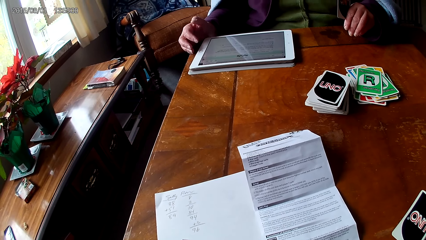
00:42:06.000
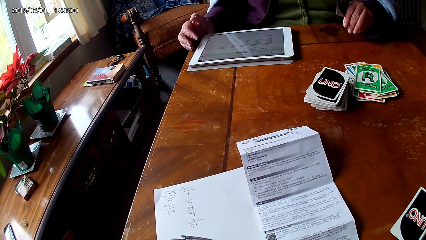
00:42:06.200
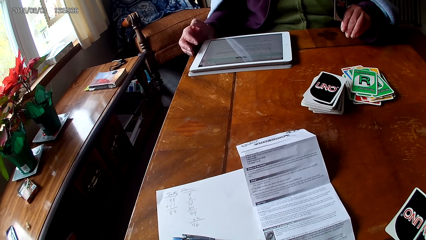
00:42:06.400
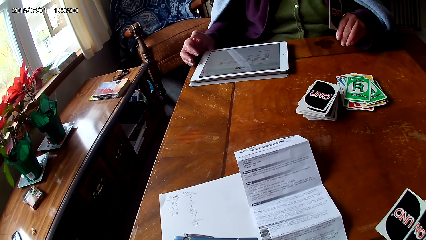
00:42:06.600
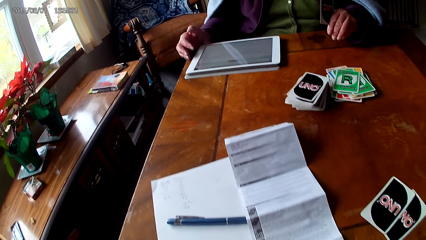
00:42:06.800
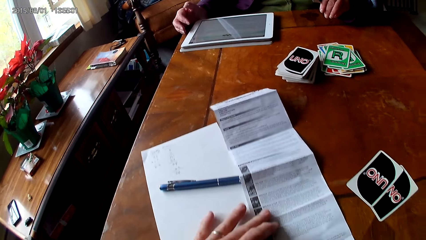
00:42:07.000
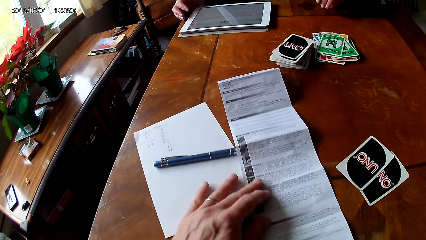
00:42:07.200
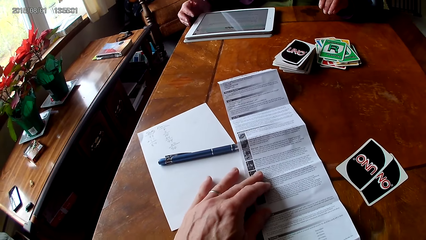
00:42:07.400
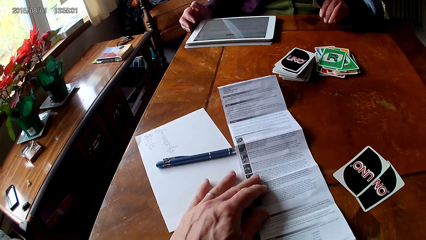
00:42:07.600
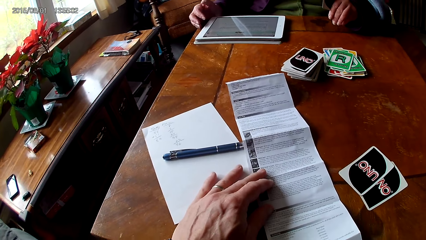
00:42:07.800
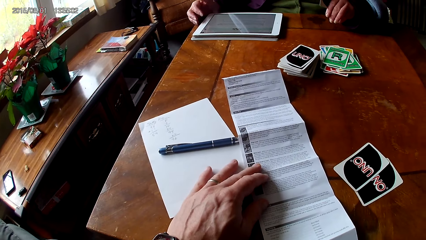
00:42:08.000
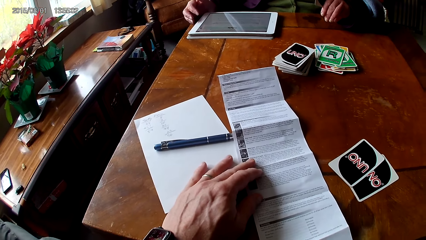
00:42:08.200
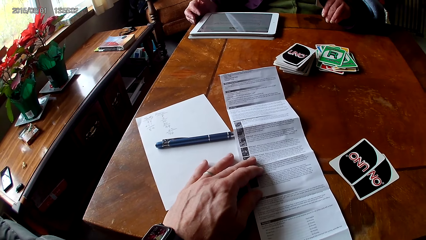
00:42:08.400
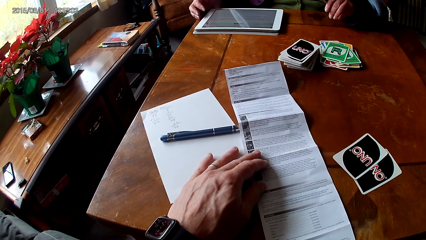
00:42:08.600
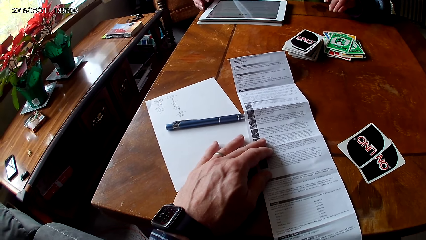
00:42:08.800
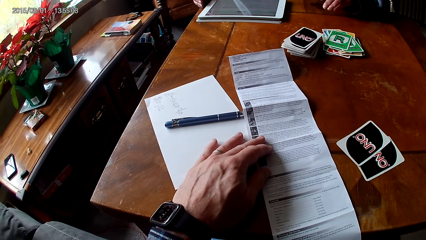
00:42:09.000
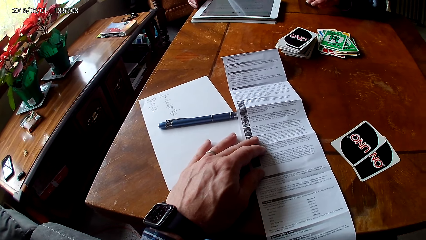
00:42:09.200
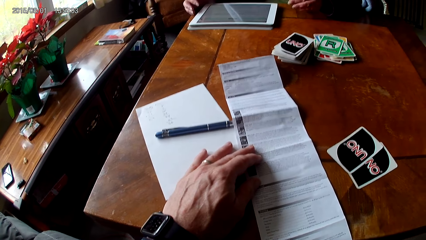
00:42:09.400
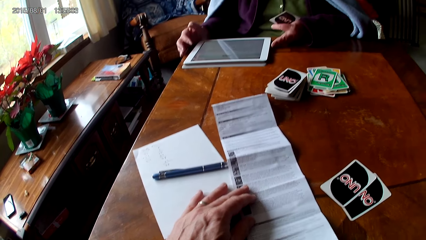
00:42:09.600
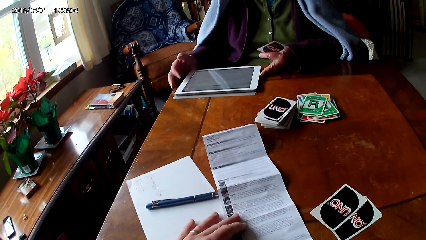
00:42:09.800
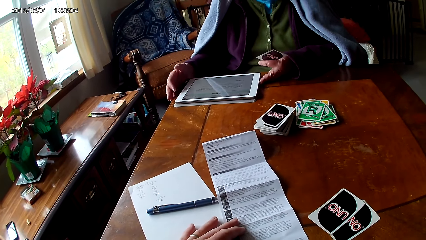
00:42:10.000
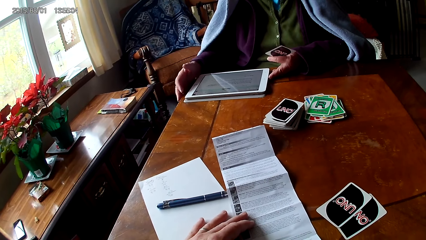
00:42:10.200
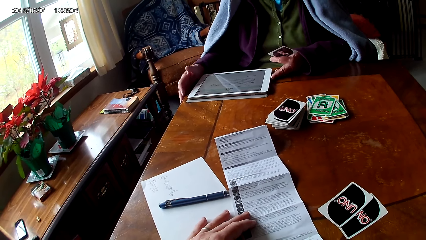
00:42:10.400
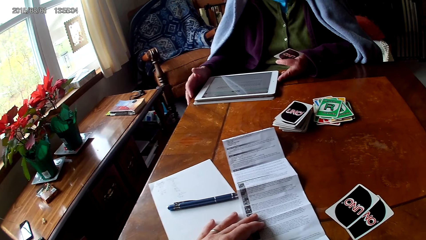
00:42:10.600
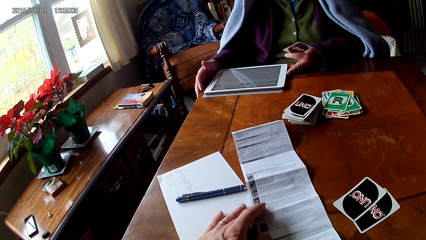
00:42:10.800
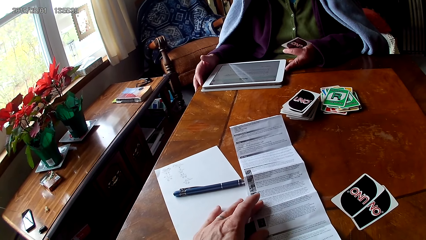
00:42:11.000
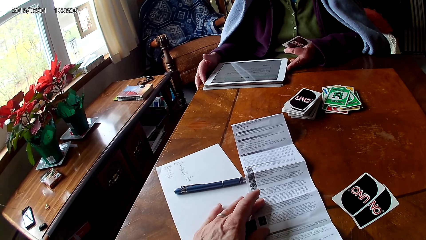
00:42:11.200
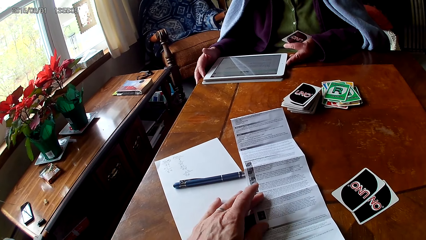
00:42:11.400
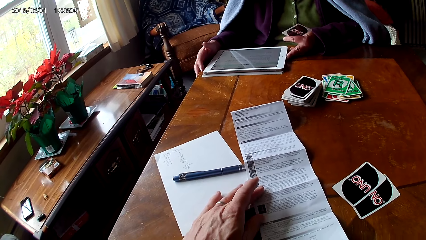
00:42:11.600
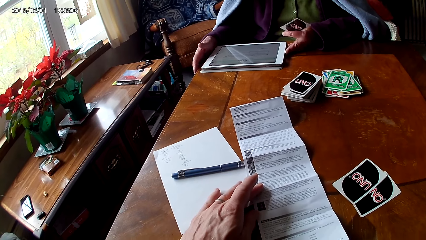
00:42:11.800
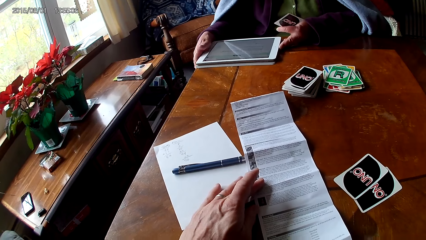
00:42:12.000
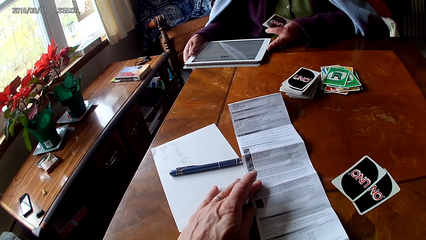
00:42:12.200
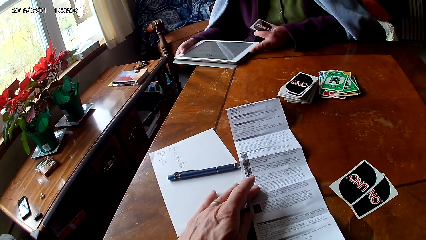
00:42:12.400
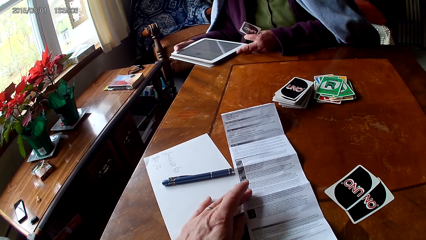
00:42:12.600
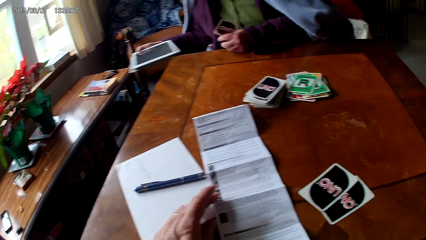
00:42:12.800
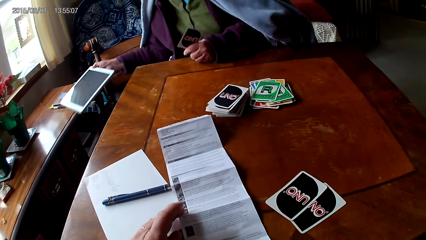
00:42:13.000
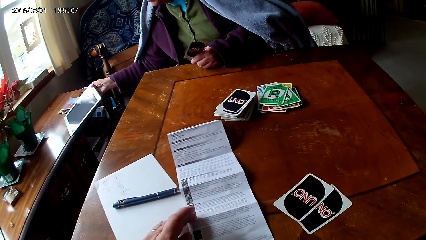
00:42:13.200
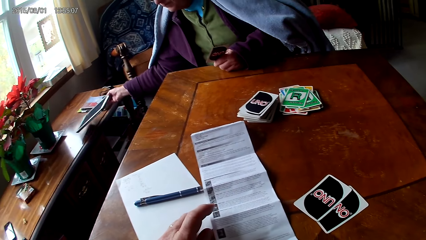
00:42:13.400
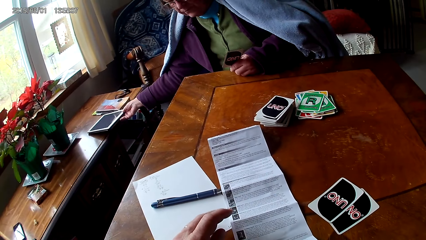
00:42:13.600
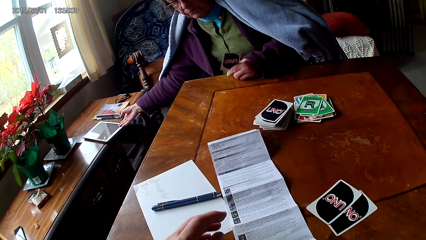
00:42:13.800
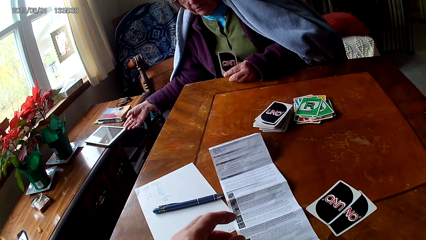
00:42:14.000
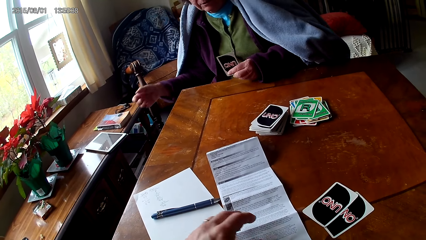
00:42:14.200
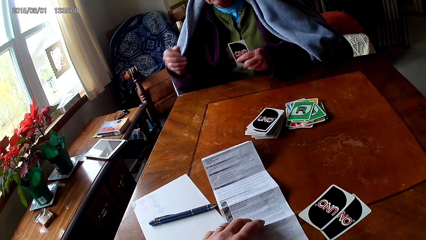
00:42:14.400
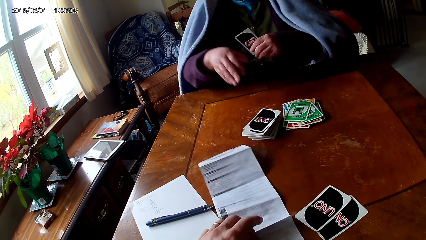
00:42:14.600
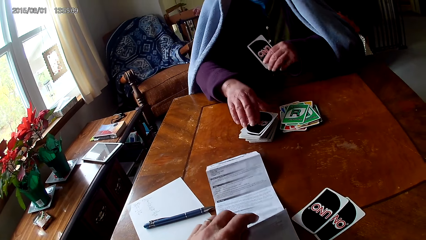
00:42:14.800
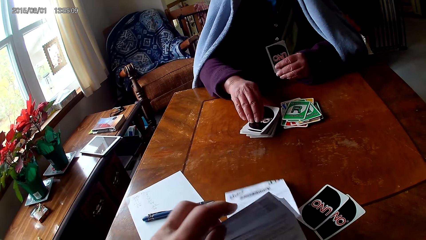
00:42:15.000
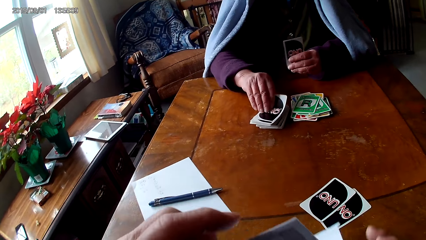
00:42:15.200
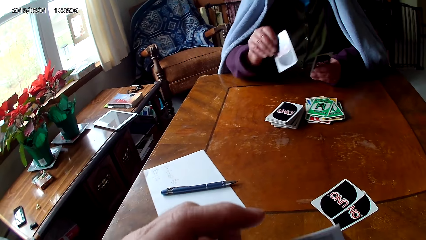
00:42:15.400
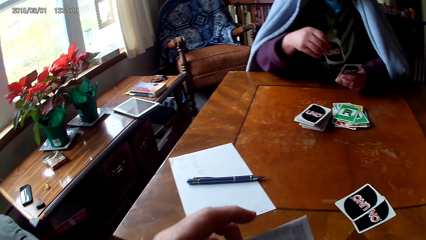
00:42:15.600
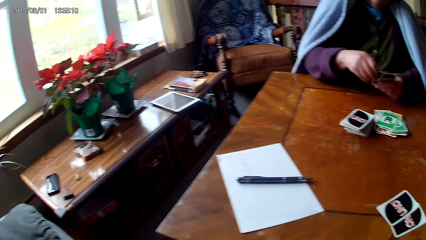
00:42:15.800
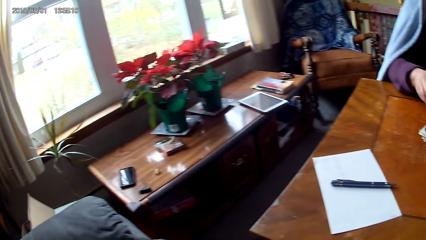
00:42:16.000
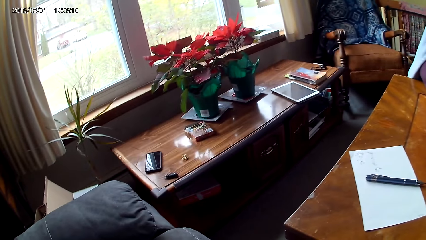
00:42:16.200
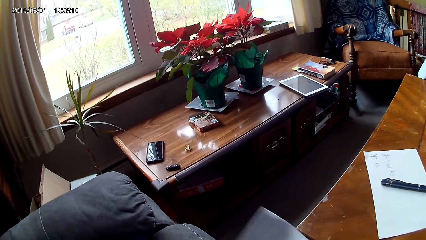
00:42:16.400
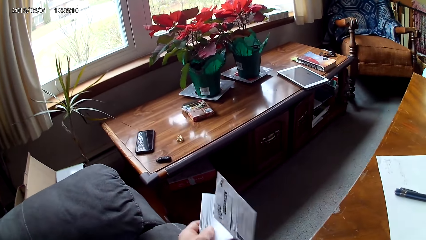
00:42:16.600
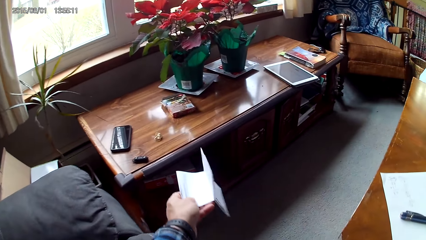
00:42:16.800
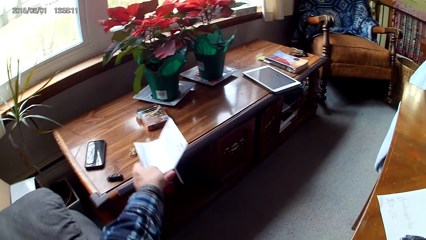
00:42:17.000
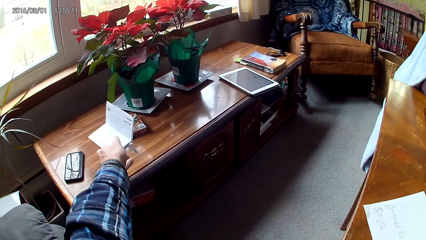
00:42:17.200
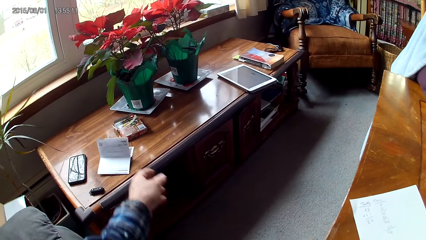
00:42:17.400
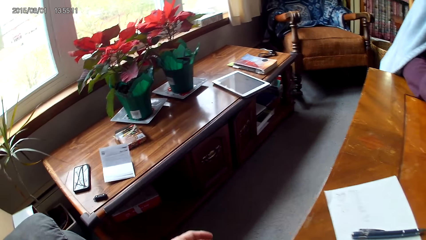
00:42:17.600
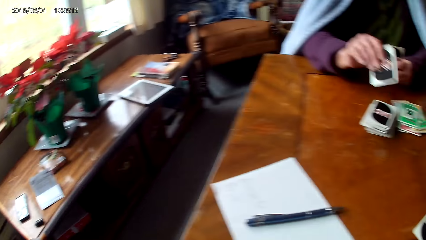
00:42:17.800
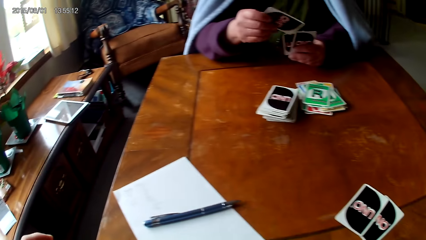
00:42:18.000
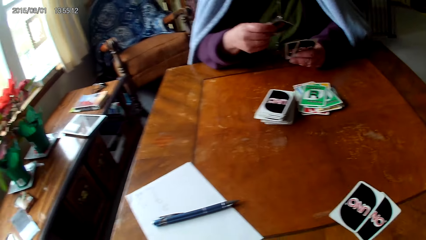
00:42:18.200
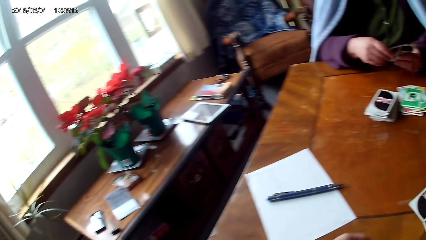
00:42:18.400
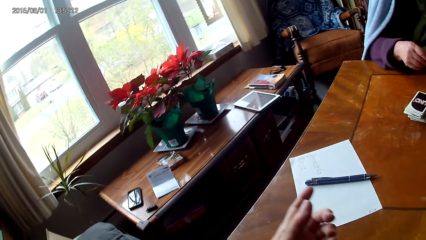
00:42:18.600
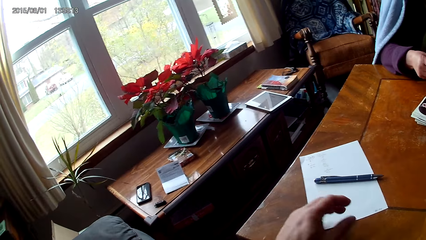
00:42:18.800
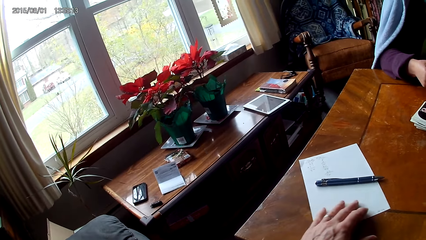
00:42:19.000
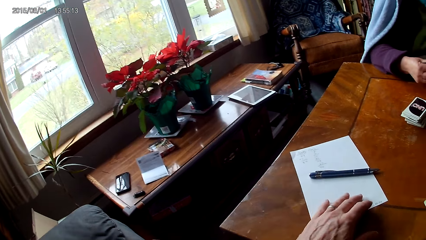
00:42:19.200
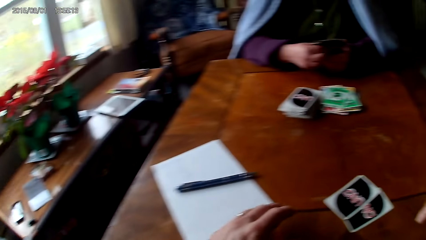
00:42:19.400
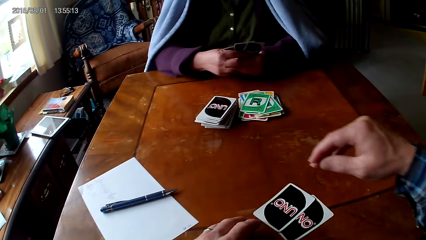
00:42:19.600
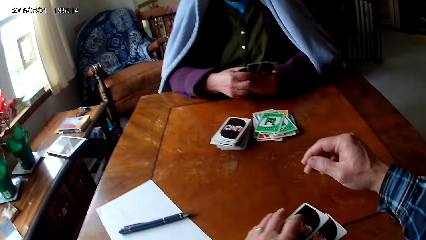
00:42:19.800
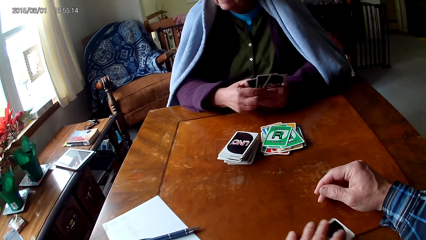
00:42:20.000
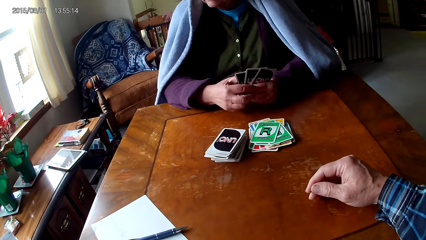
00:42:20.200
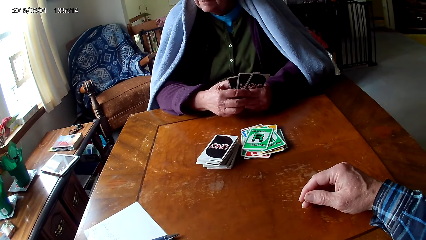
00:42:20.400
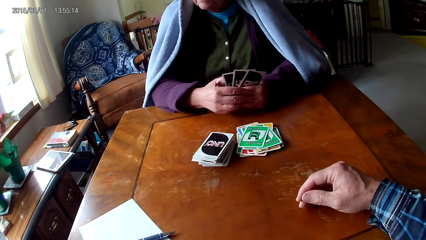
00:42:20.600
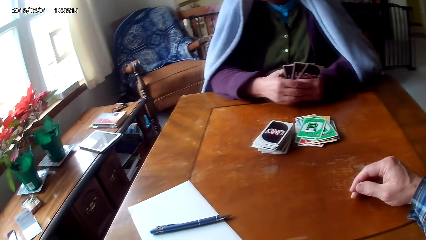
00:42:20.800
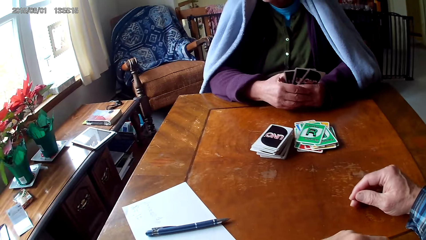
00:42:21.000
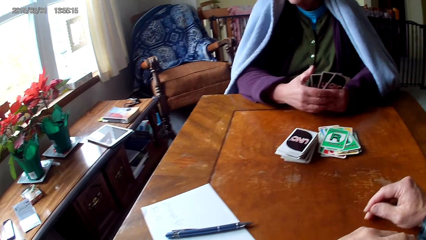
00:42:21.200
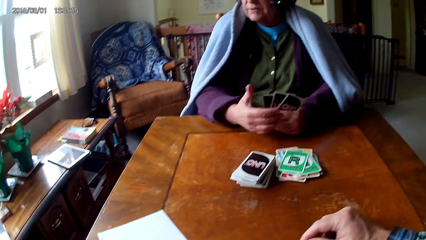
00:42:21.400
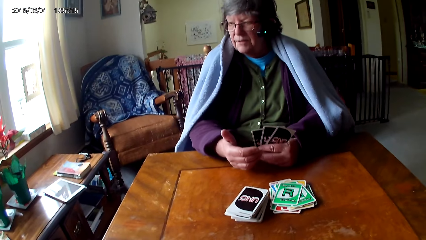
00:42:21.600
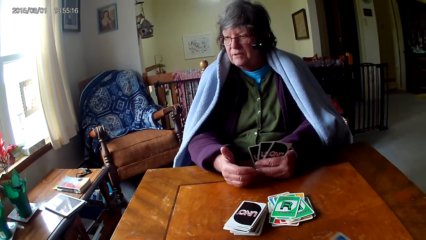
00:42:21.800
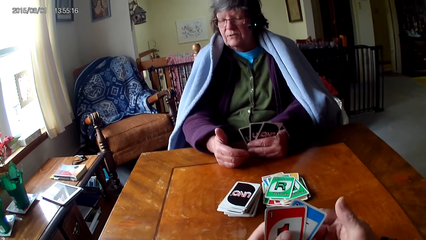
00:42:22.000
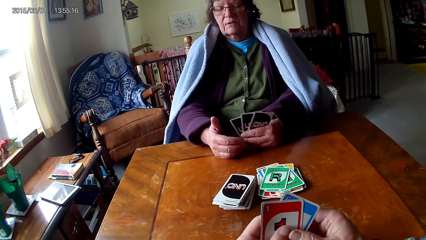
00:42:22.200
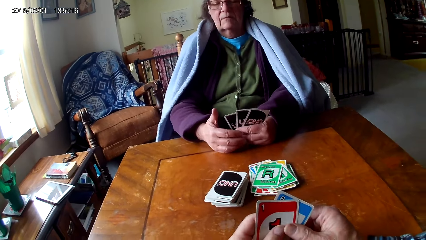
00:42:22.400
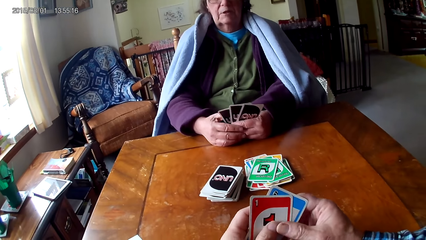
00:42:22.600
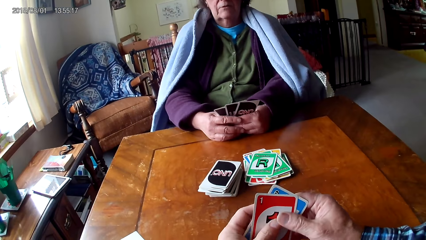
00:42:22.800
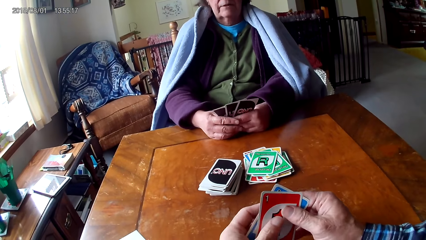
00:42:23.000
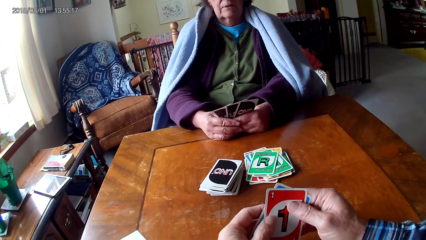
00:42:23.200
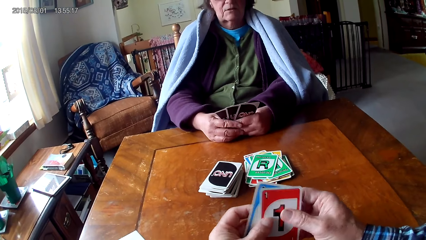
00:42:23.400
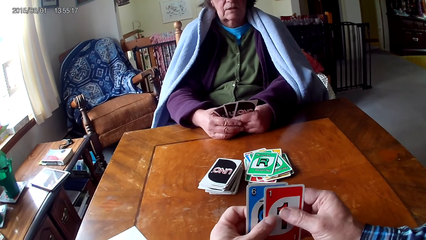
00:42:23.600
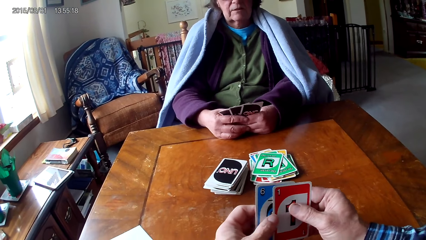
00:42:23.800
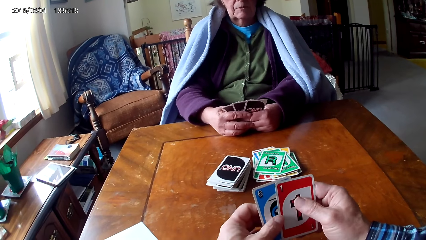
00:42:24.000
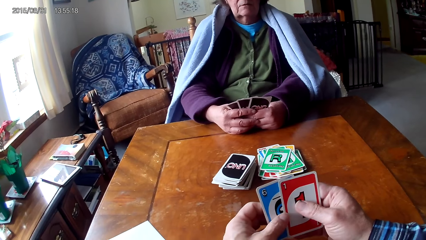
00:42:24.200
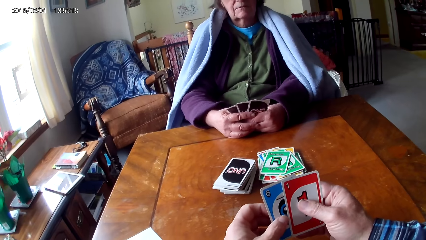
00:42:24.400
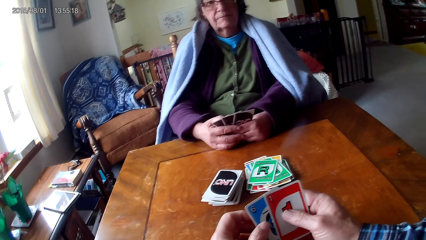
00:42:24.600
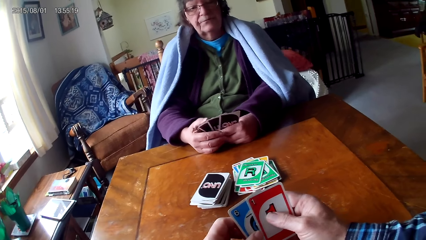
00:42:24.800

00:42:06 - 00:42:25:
The camera wearer moves a paper on a table. They read the manual. A woman picks up a tablet on a table and puts down the tablet. The camera wearer picks up the paper on the table. The woman picks up a card on the table and puts the card on the other hand. The camera wearer puts the manual down. The woman puts the card on the other hand. The camera wearer looks around. They move the paper on the table. They move cards on the table. They talk to the woman. They hold the cards with hands.
